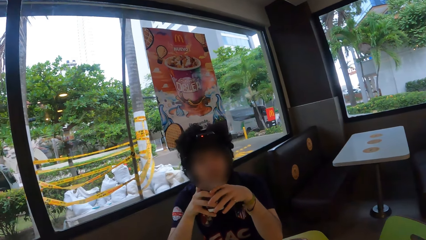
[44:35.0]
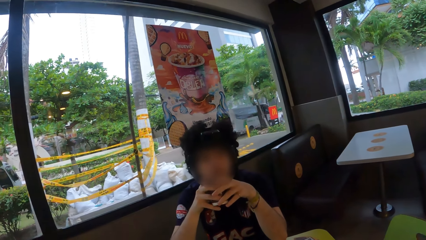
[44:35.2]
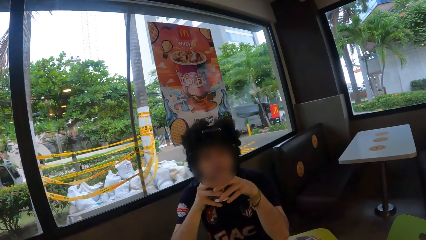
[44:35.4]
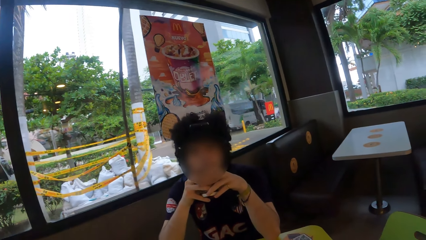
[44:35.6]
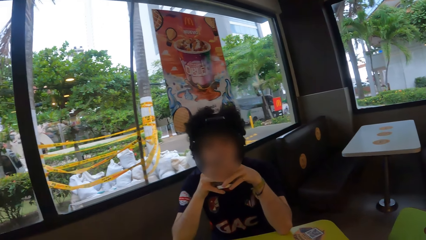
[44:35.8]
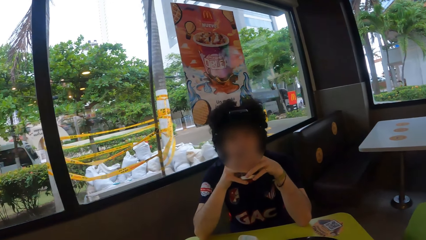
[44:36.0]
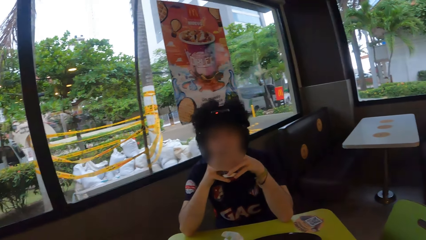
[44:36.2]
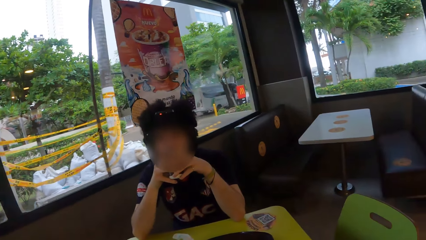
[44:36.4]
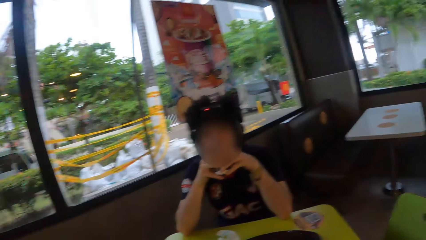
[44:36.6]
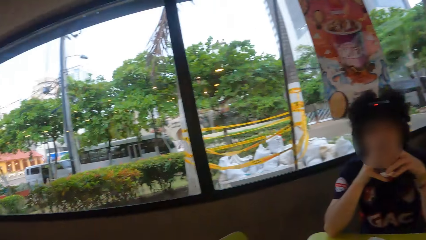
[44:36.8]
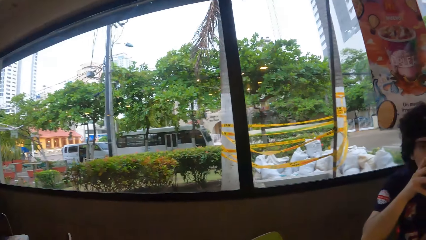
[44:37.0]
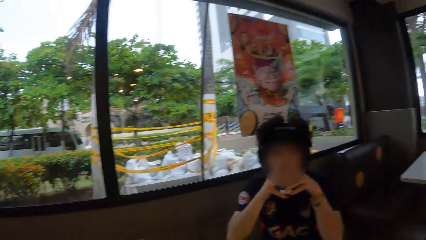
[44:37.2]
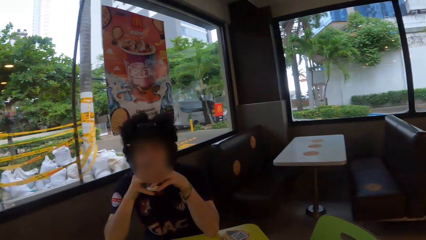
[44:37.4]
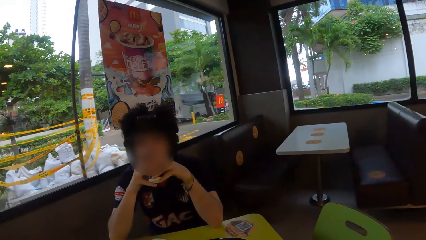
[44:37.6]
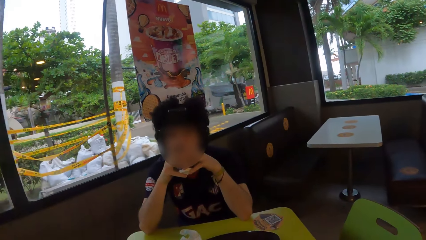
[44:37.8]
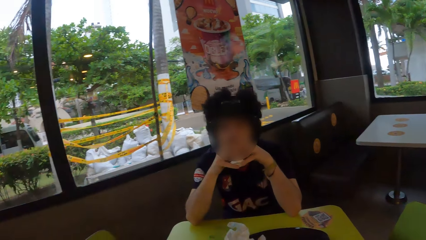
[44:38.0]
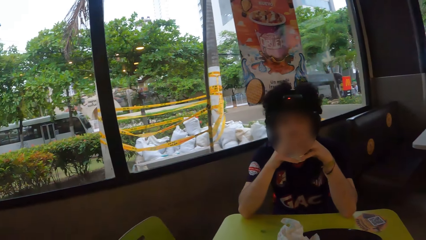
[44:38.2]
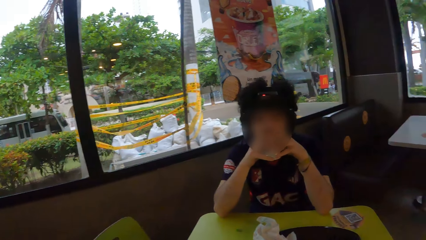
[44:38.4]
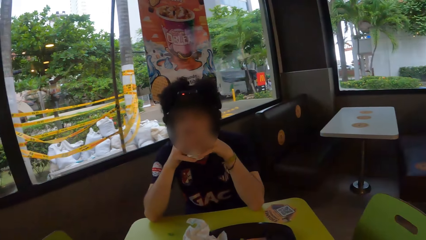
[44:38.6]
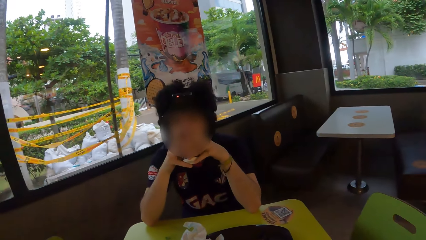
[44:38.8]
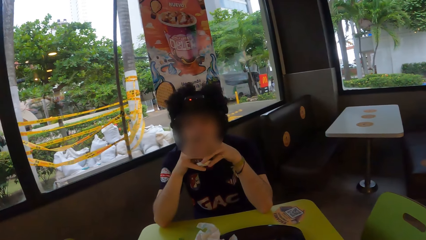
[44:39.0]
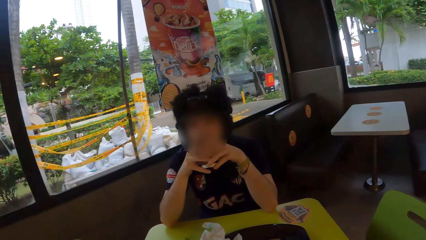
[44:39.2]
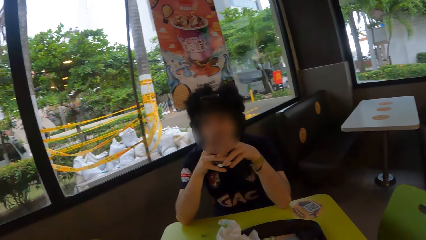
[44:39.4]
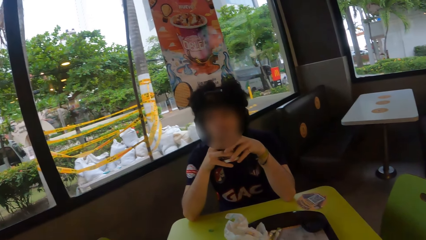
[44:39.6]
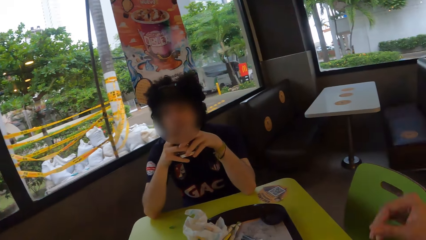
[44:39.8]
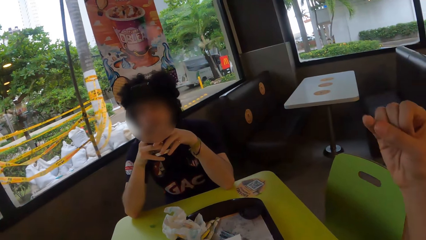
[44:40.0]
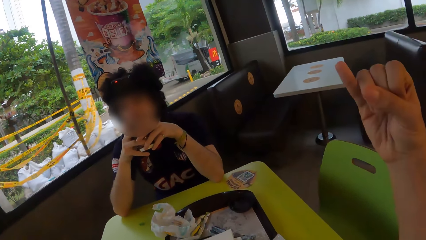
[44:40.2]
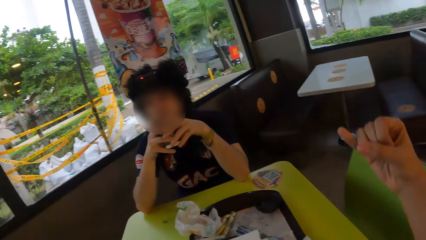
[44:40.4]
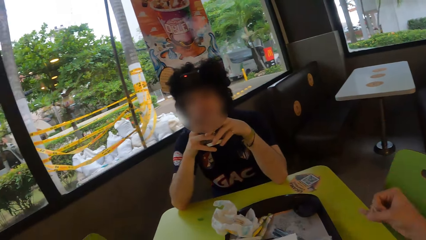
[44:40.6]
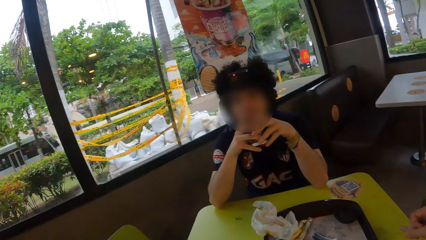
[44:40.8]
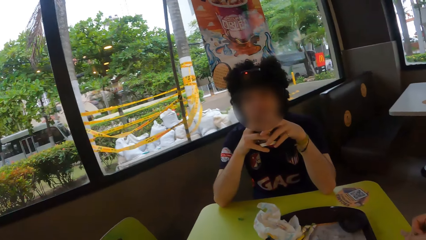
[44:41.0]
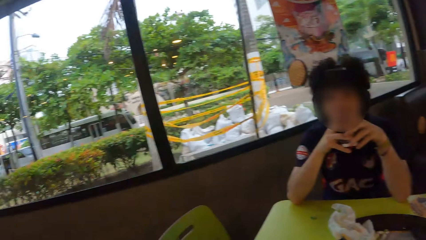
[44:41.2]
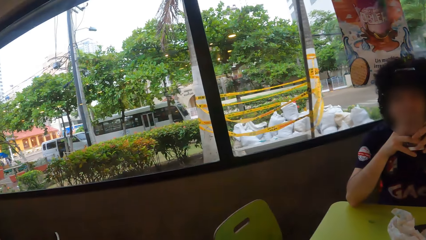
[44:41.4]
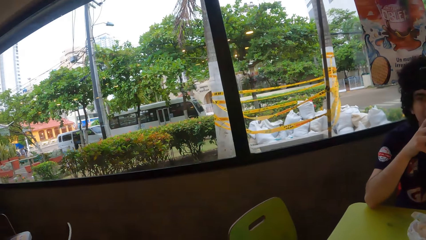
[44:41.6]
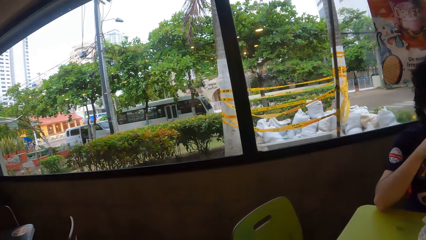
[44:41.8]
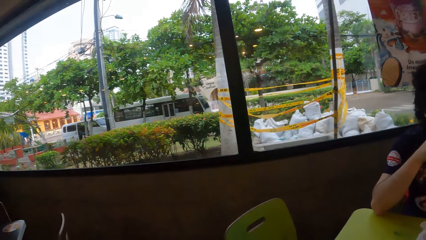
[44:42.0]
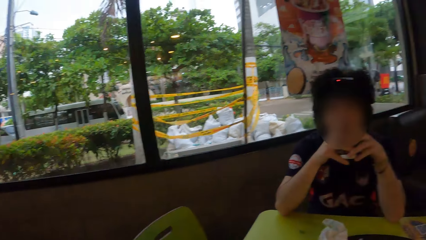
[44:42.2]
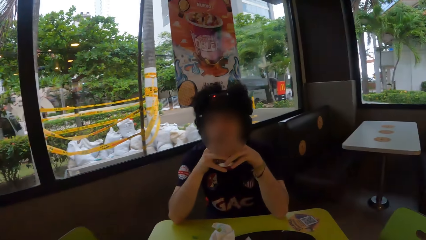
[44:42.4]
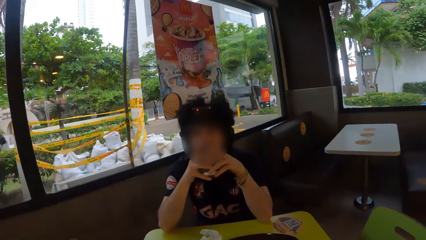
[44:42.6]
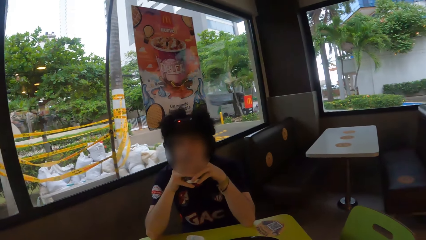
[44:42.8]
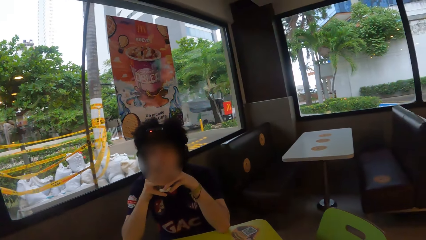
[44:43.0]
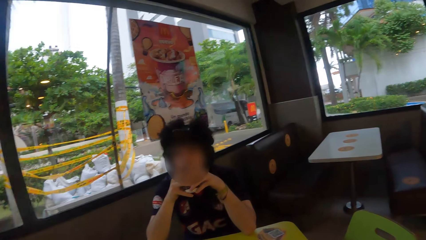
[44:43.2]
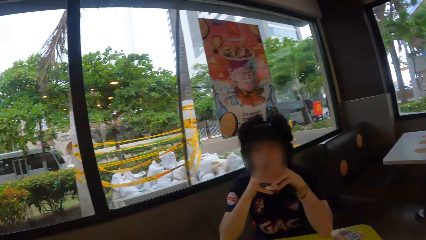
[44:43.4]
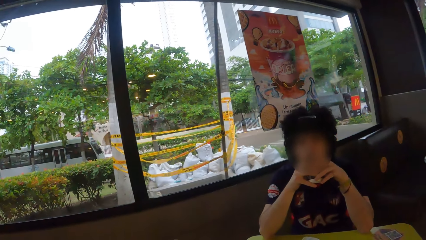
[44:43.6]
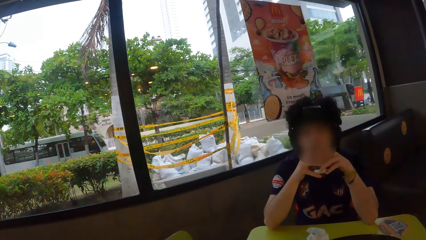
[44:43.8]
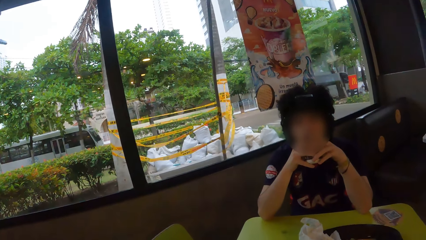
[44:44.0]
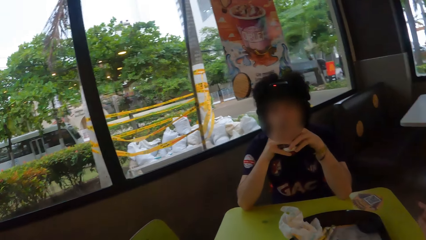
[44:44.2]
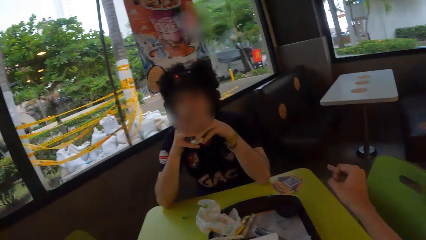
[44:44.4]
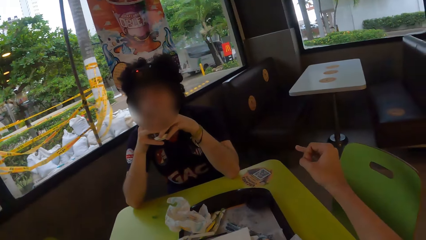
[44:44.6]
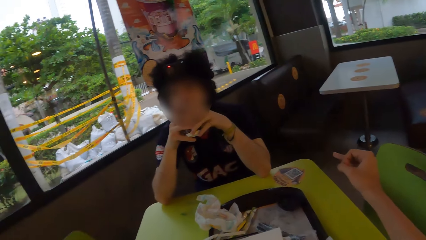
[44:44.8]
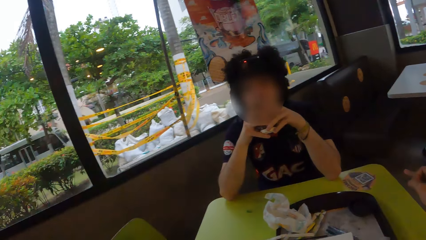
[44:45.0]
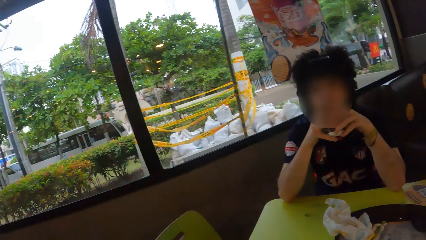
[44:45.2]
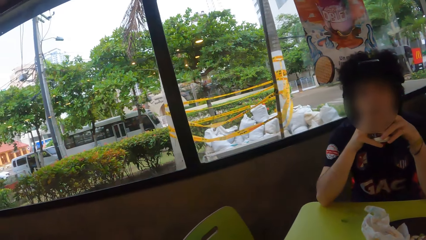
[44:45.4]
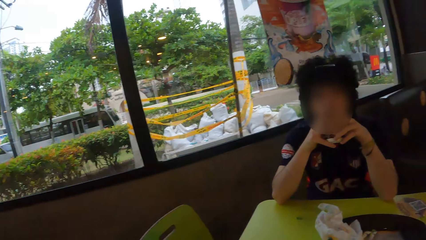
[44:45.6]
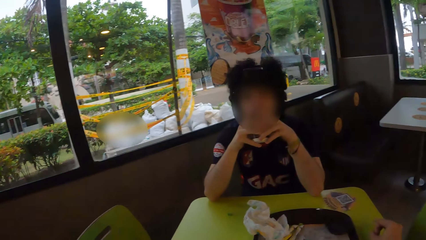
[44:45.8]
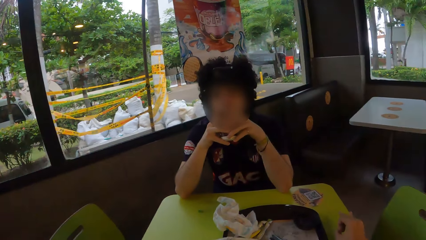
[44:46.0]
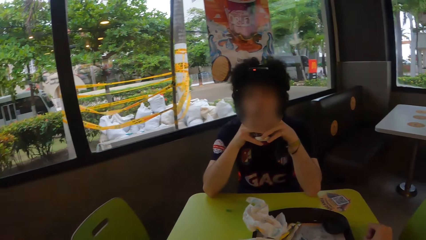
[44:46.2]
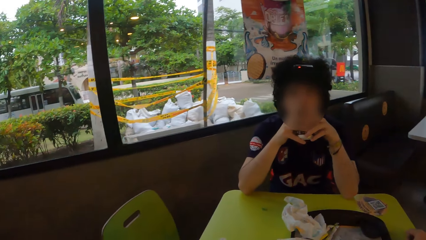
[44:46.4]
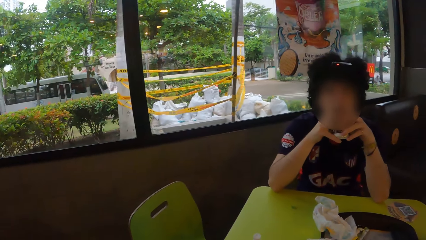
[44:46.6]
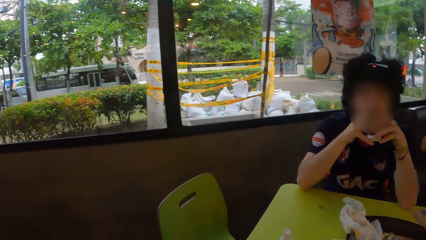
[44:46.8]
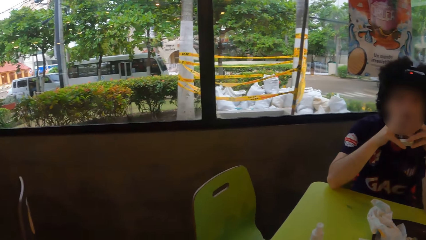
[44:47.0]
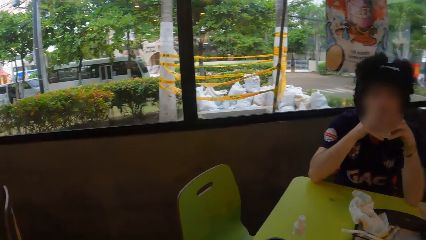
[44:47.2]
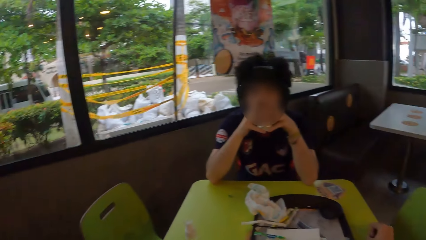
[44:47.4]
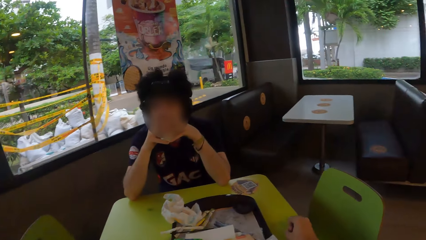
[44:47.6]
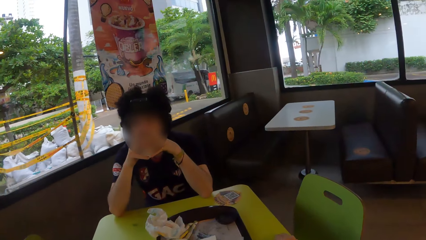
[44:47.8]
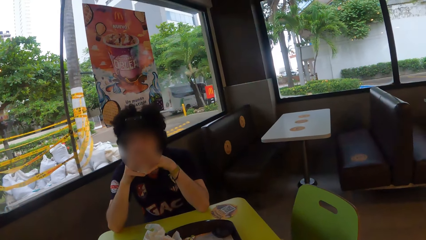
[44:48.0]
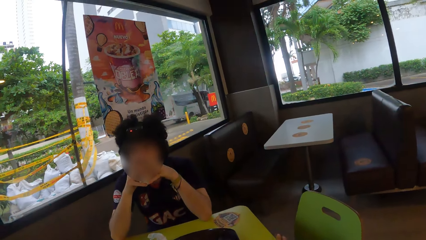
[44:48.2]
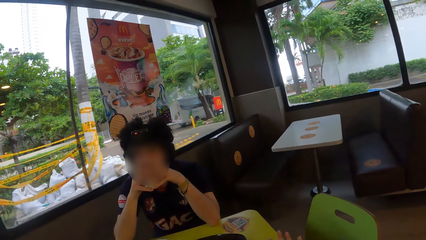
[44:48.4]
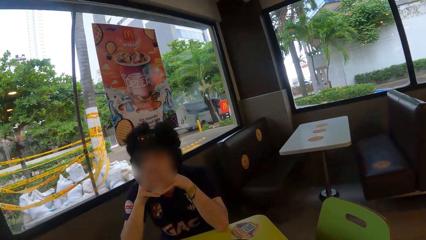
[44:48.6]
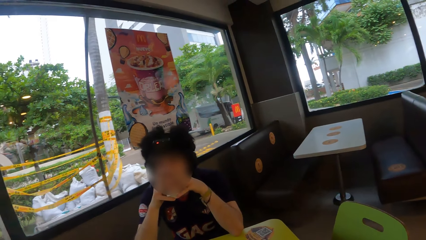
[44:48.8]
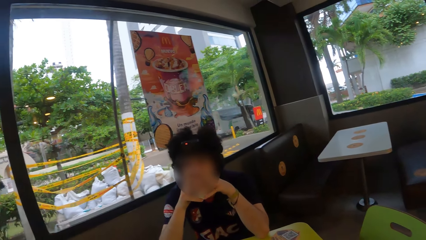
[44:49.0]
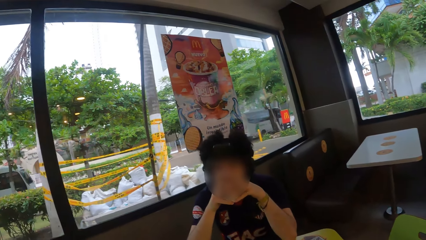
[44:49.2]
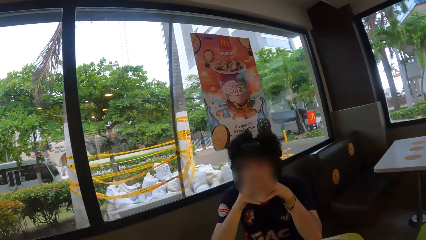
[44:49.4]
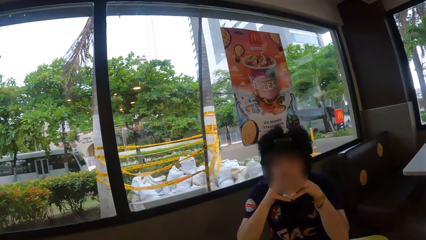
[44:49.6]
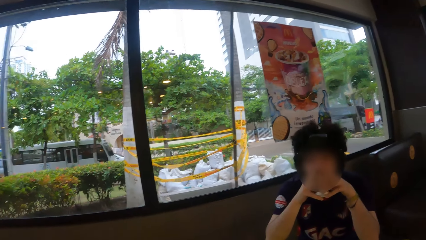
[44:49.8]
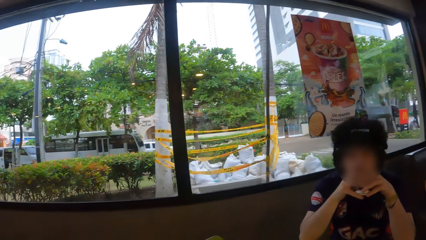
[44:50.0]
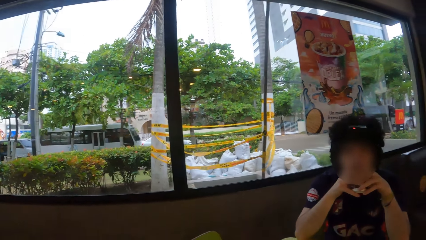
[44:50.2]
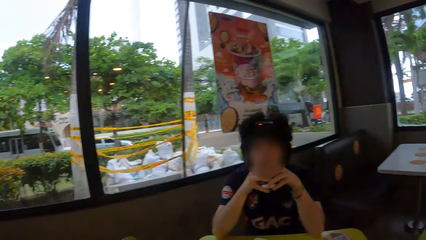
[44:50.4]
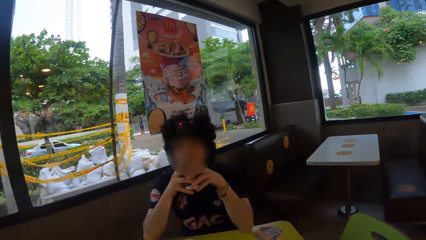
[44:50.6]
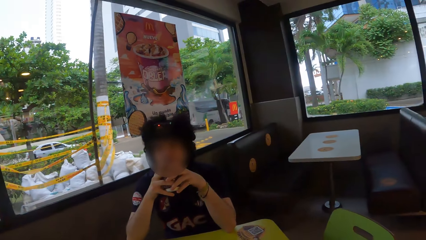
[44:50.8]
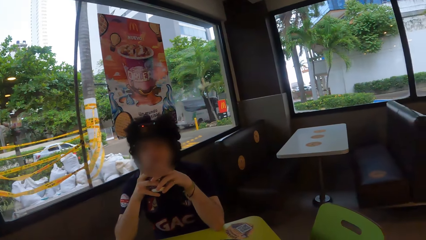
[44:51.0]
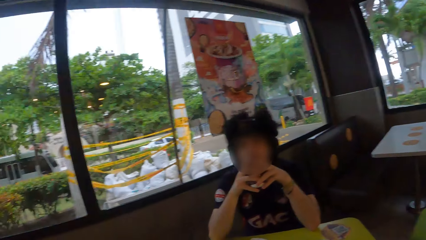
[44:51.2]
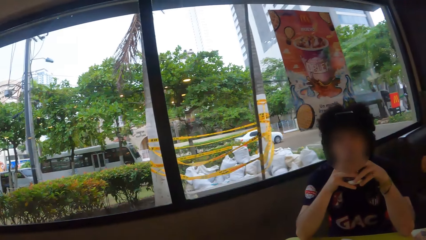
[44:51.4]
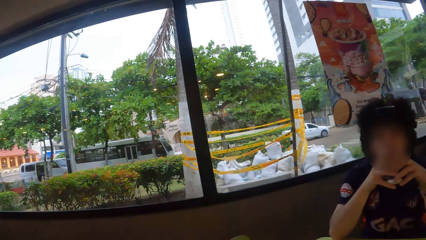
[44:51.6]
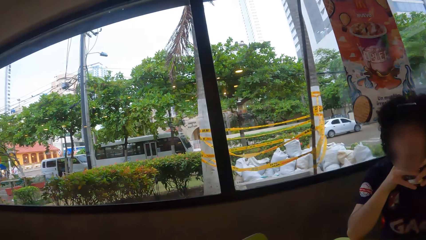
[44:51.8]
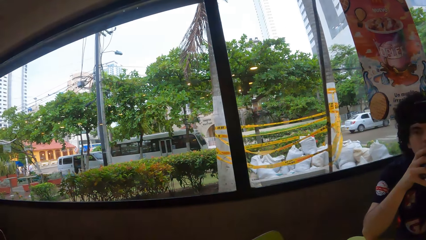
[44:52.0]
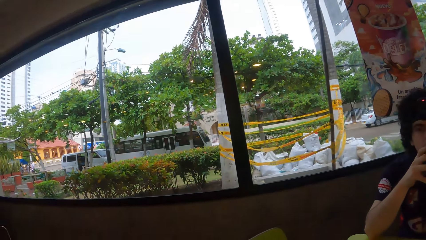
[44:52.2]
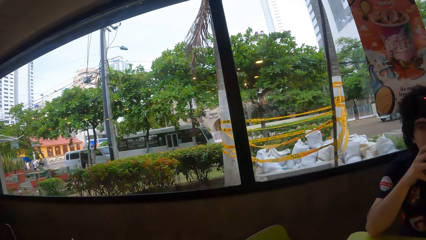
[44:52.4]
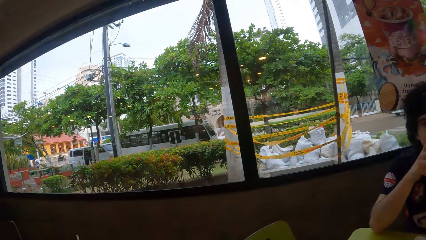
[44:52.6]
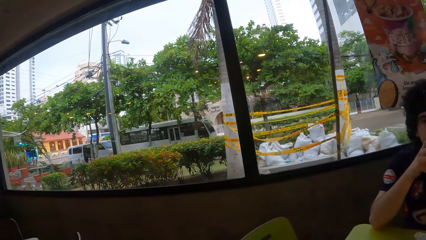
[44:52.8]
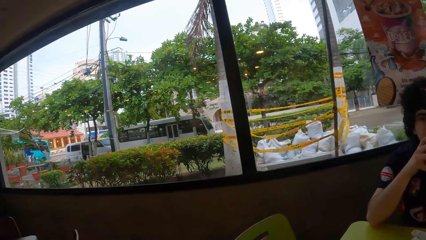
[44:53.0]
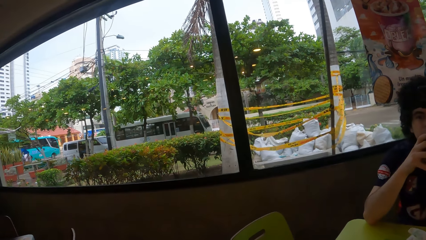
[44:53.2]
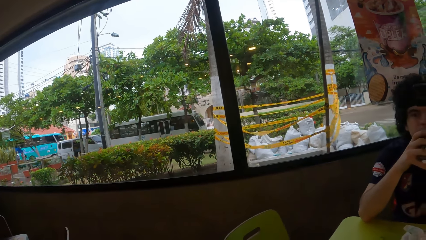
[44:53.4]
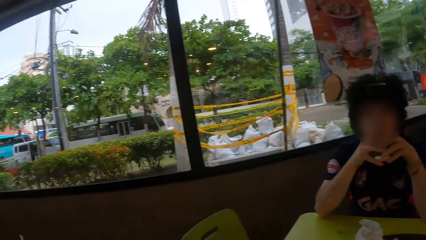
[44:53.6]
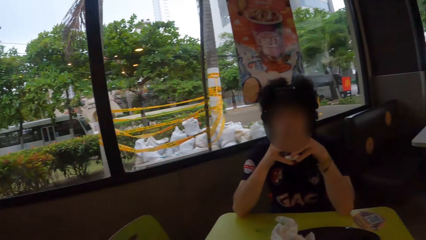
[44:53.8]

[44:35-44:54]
A person sips coffee in a cup. The camera wearer turns around. They interact with the person with a hand gesture. They turn around. The person sips coffee in the cup. The camera wearer turns around.
